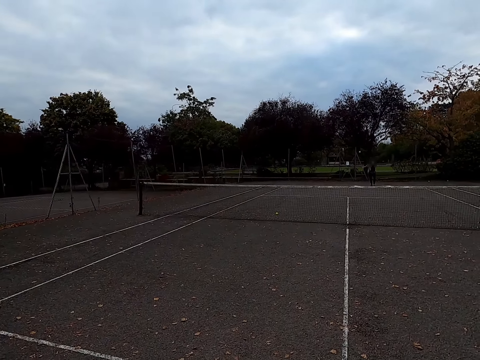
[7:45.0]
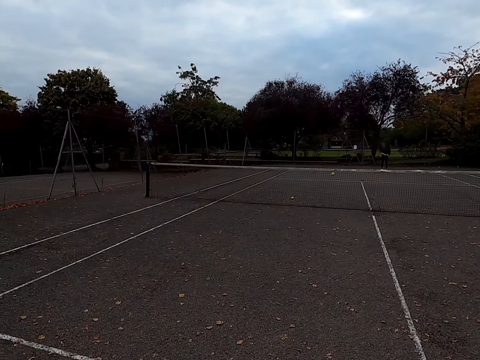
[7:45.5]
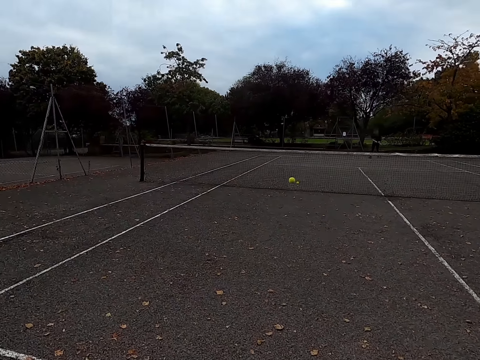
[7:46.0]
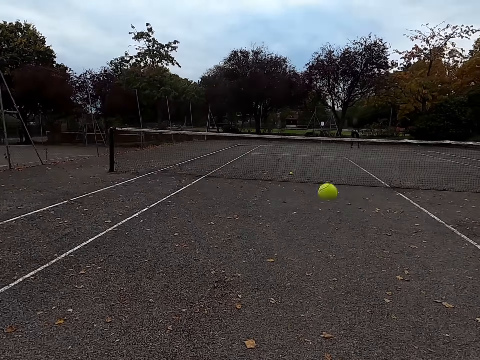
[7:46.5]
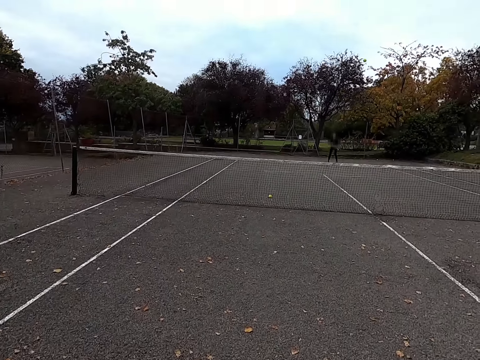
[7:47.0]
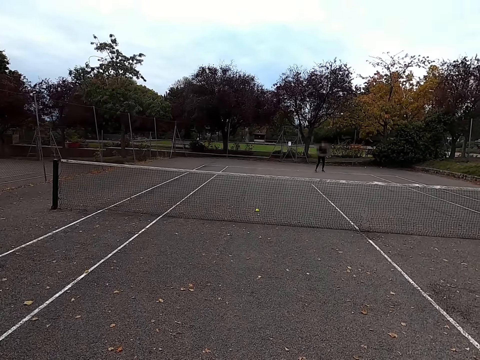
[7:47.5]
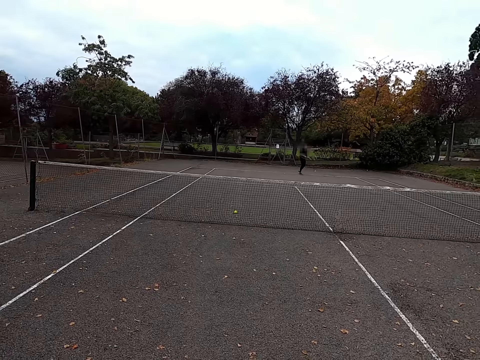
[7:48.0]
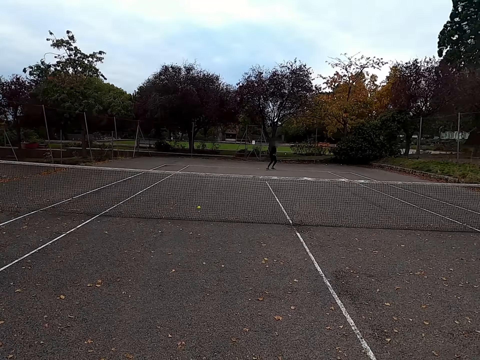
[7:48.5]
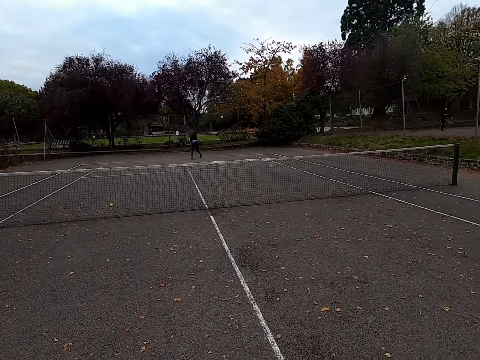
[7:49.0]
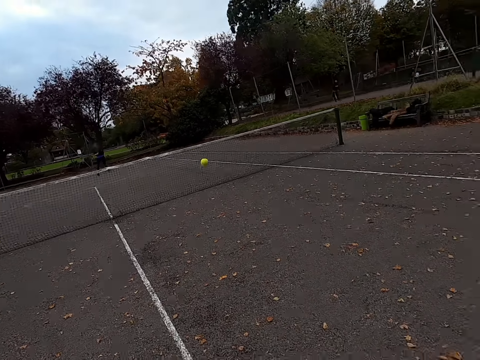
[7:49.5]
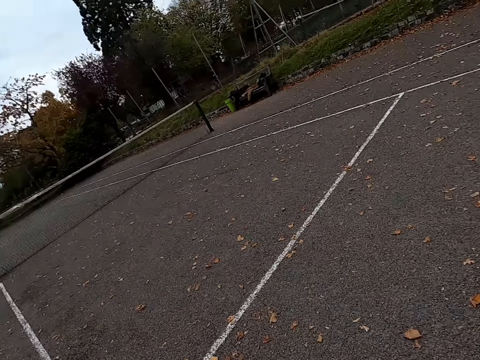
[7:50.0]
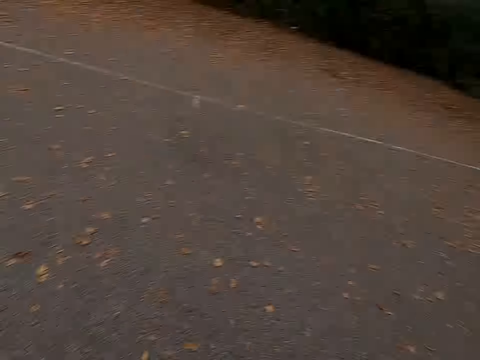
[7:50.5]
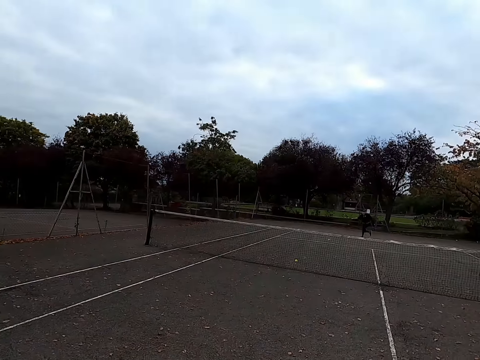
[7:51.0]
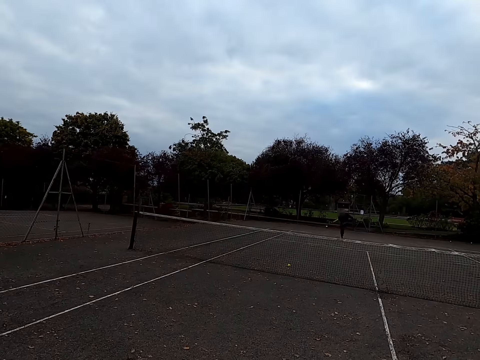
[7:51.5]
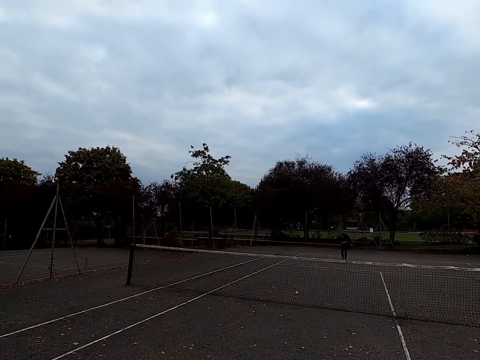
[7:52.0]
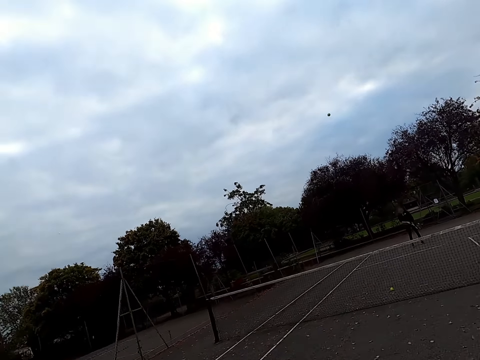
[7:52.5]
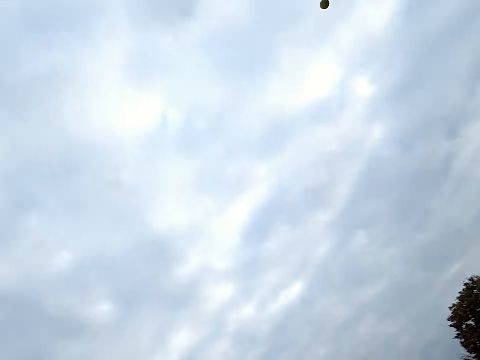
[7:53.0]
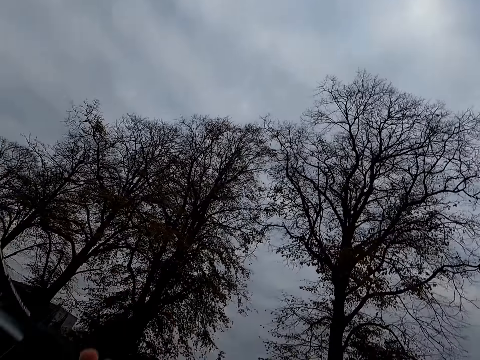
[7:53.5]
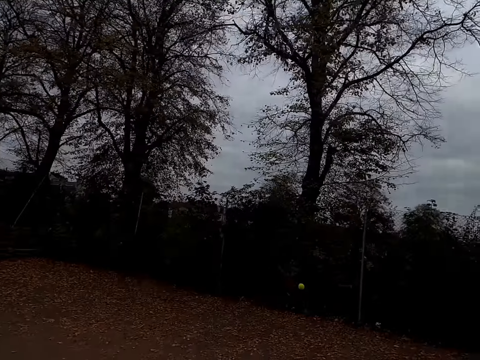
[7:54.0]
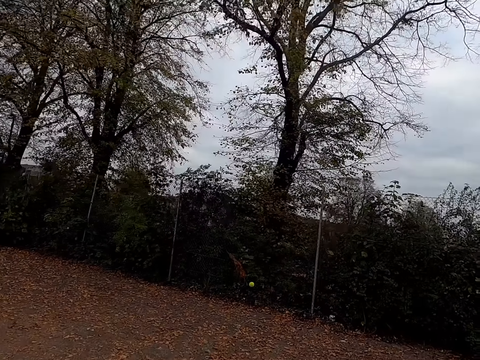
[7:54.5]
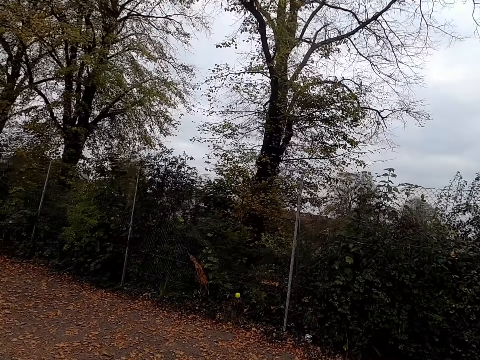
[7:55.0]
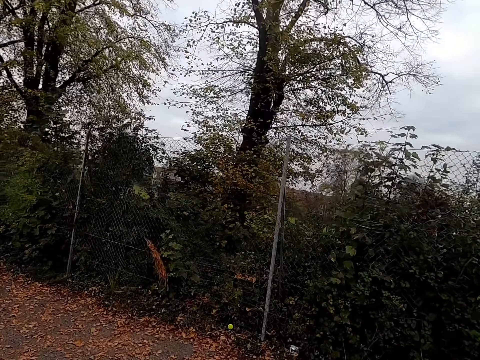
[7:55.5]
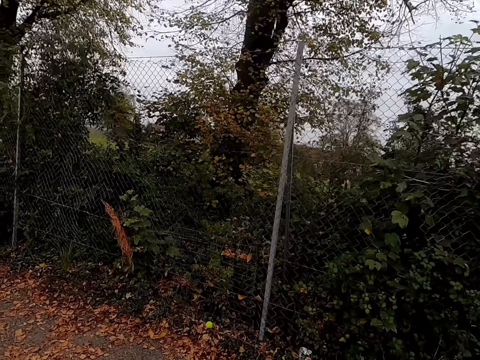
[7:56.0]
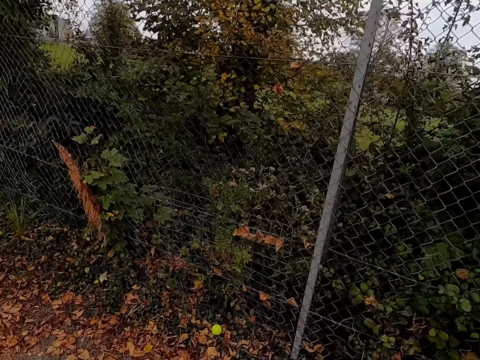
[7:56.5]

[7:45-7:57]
A woman hits the tennis ball with a racquet. The camera wearer hits the tennis ball with a racquet. The woman hits the tennis ball with a racquet. The camera wearer hits the tennis ball with a racquet. The woman hits the tennis ball with a racquet. The camera wearer walks around the tennis court. They walk to the ball.

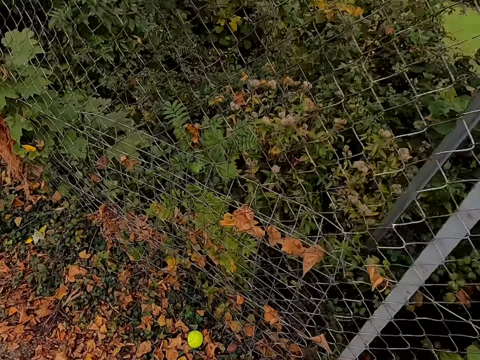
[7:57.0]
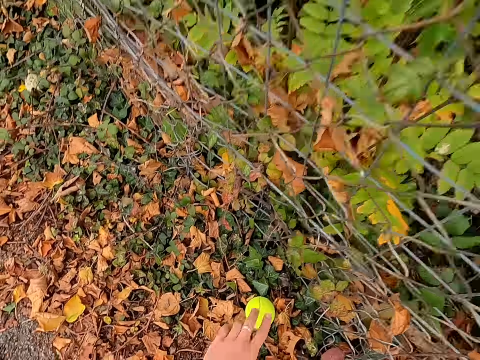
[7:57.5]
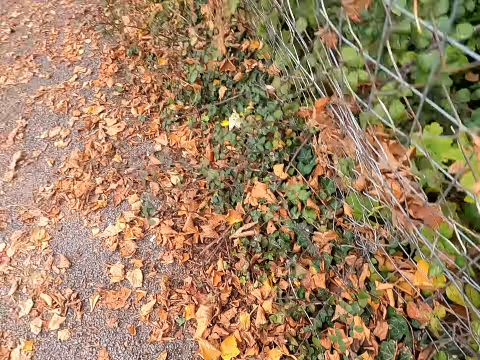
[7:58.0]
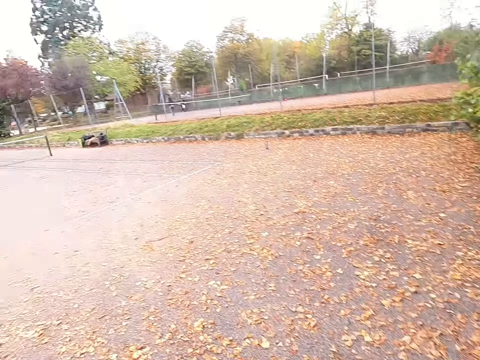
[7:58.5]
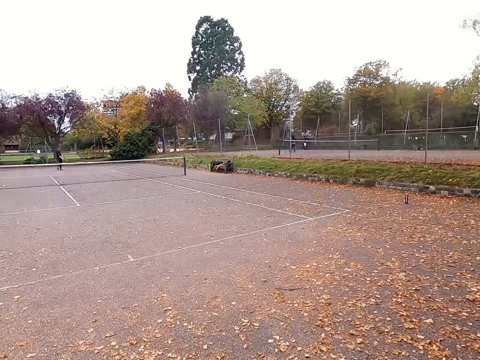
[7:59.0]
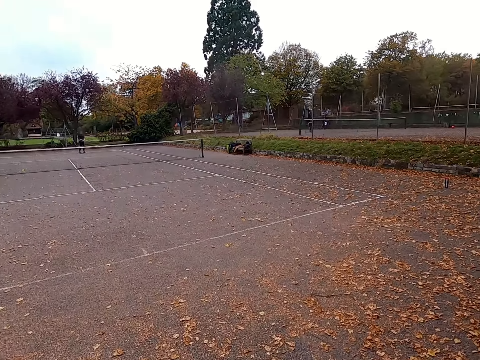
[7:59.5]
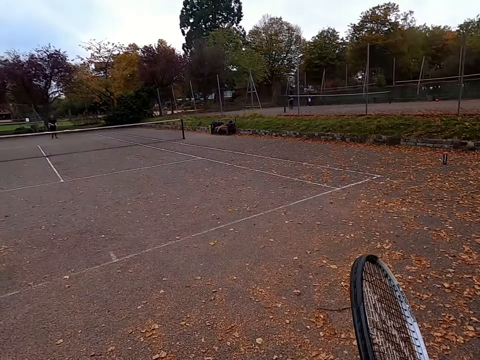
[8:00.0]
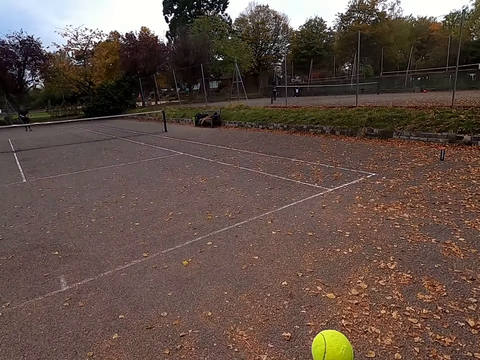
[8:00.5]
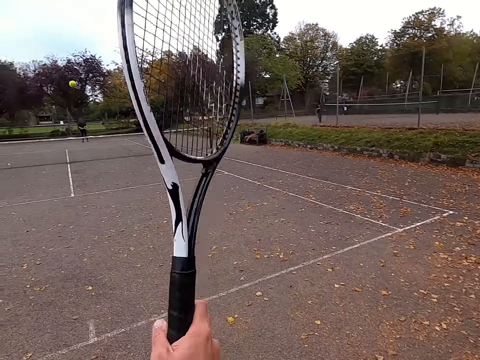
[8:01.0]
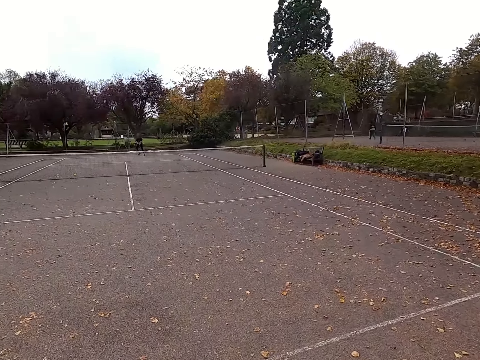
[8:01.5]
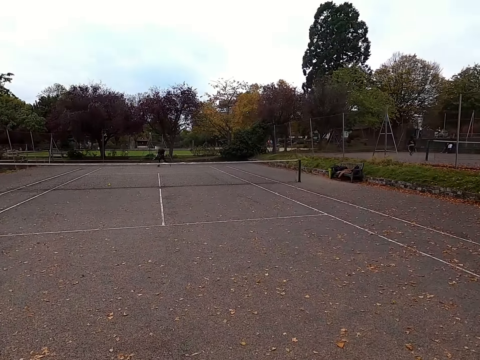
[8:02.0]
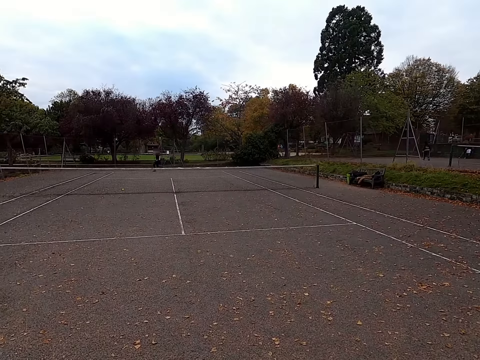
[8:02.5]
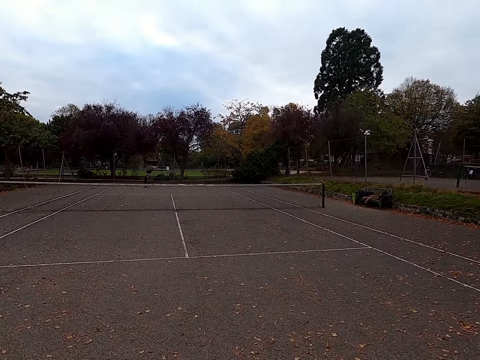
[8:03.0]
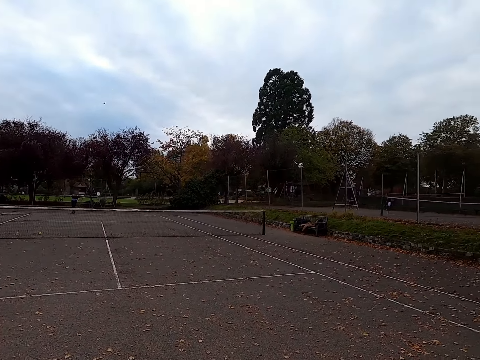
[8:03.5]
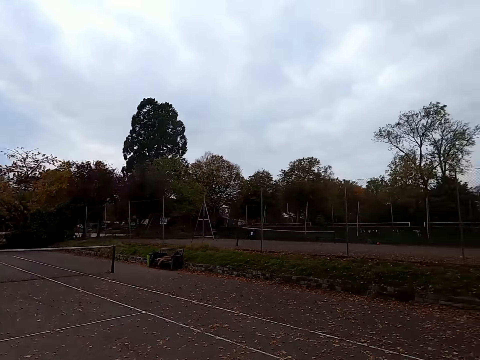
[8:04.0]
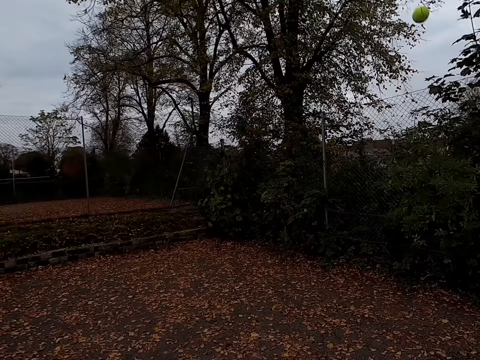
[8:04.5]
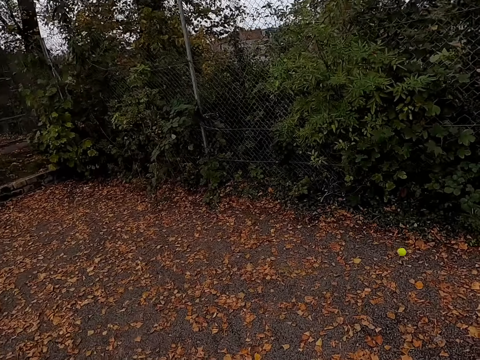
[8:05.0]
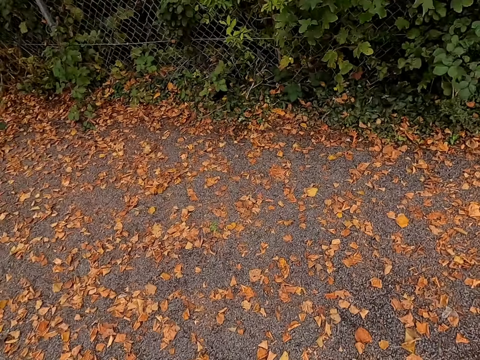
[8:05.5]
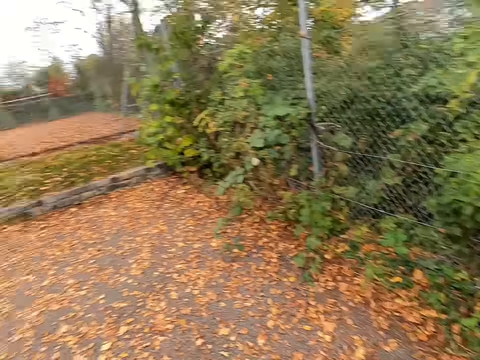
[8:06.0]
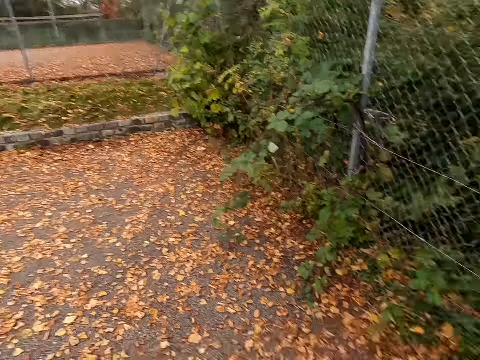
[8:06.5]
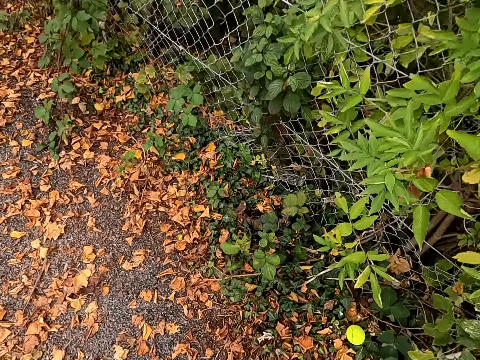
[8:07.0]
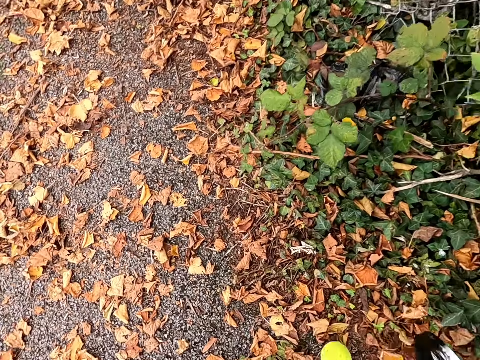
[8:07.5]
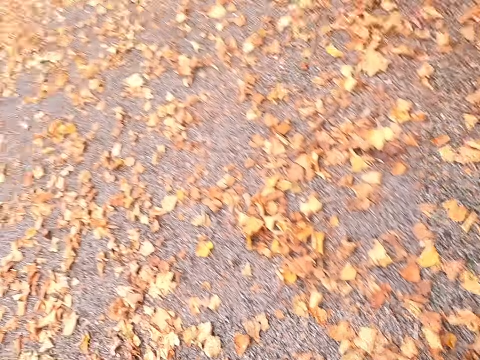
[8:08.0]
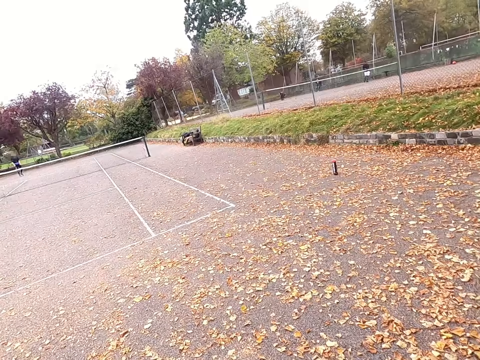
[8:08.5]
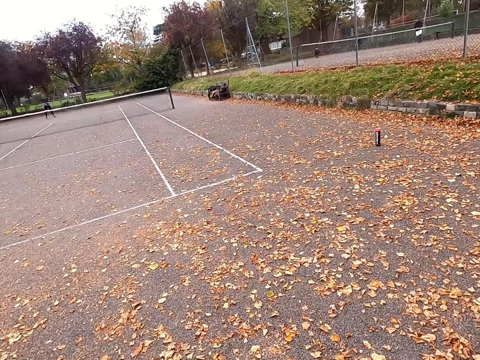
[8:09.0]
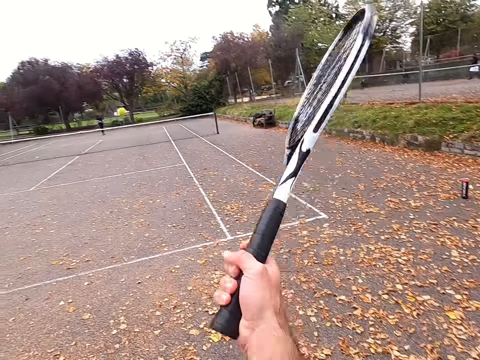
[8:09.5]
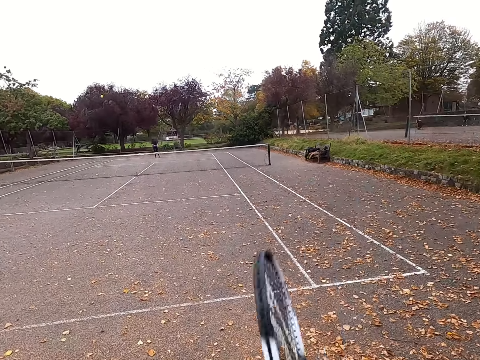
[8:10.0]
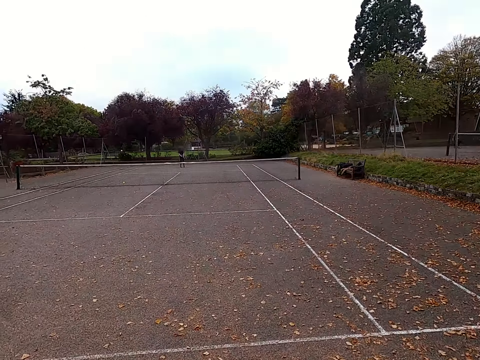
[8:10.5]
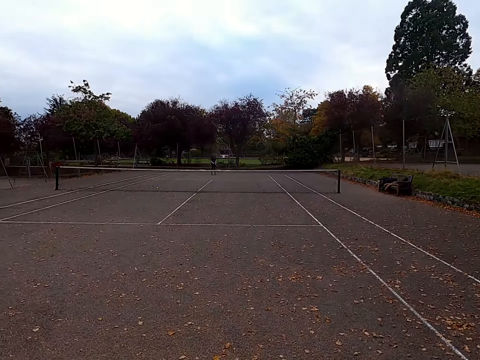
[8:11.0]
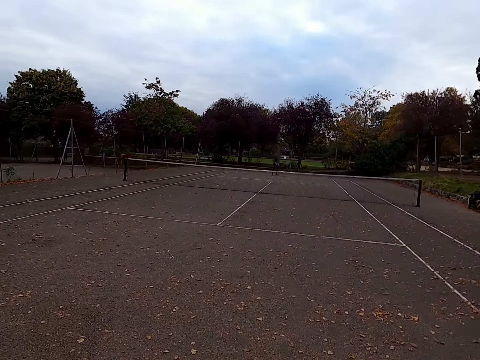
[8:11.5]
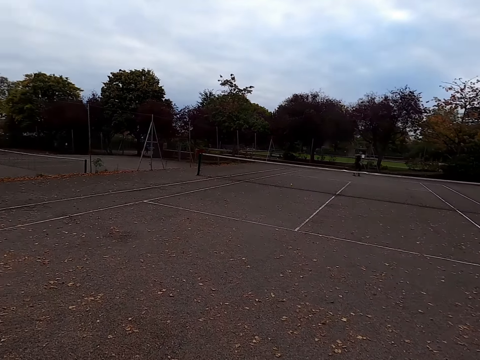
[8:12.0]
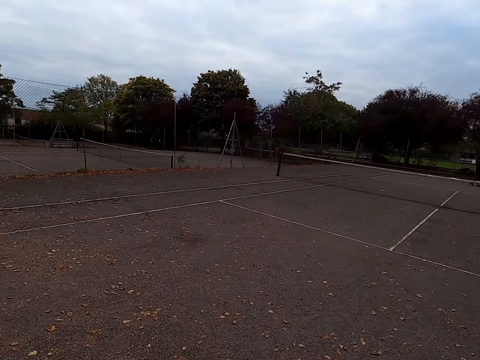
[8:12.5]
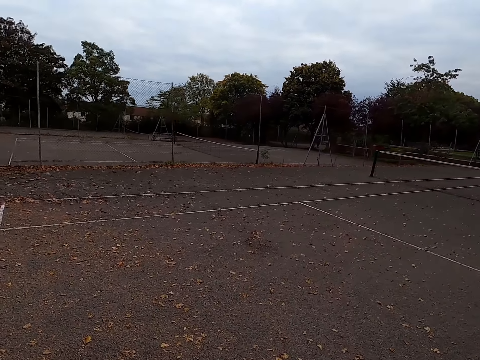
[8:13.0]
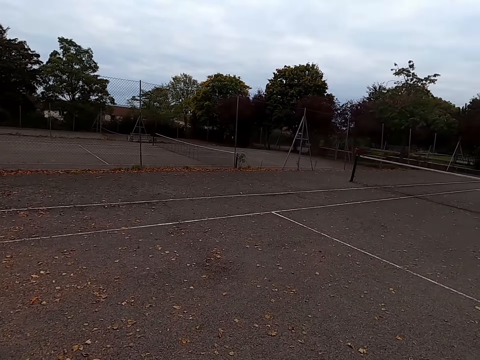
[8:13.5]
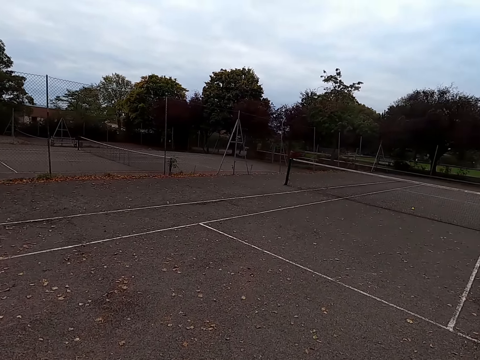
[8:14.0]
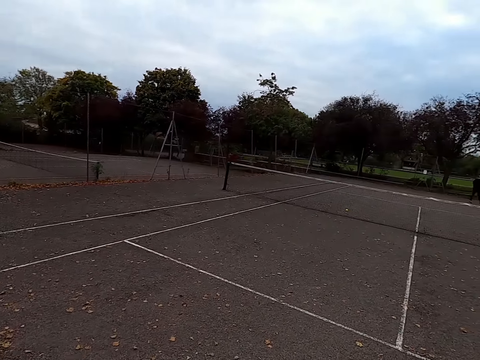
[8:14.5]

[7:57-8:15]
The camera wearer picks up the tennis ball. They walk around the tennis court. They hit the tennis ball with a racquet. A woman hits the tennis ball with a racquet. The camera wearer walks around the tennis court. They pick up the tennis ball. They hit the tennis ball with a racquet. They look around. They walk around the tennis court.
